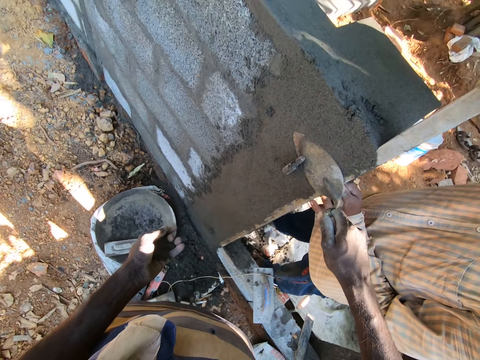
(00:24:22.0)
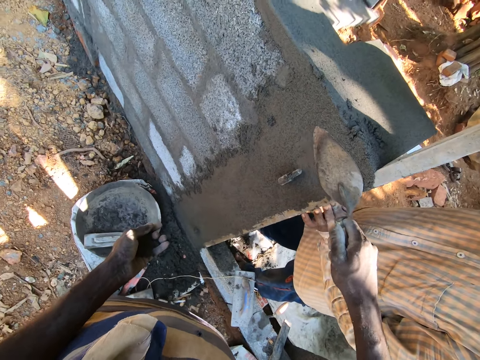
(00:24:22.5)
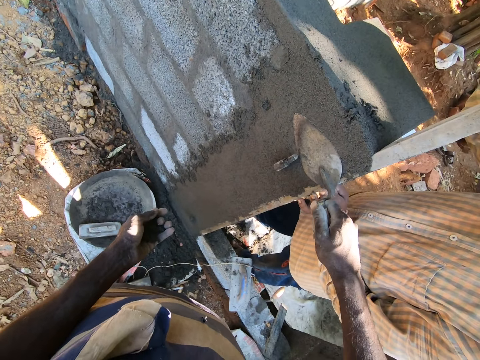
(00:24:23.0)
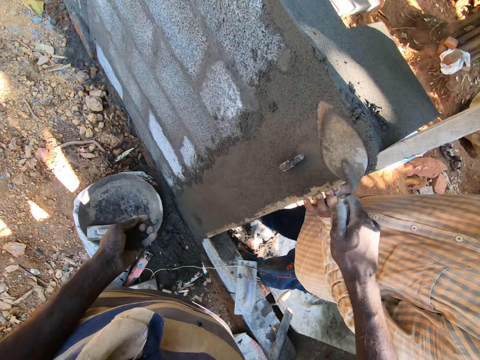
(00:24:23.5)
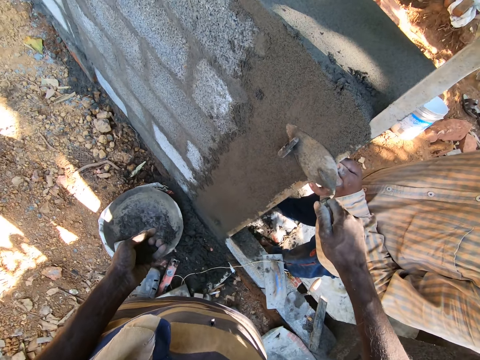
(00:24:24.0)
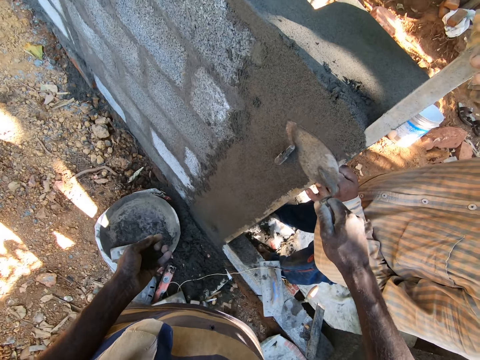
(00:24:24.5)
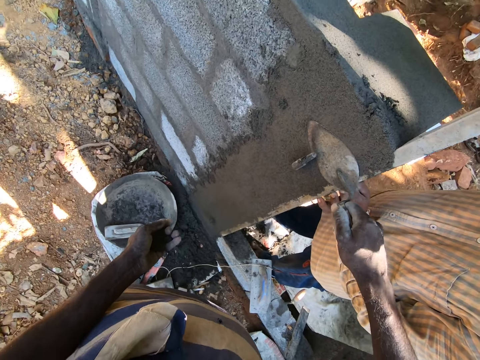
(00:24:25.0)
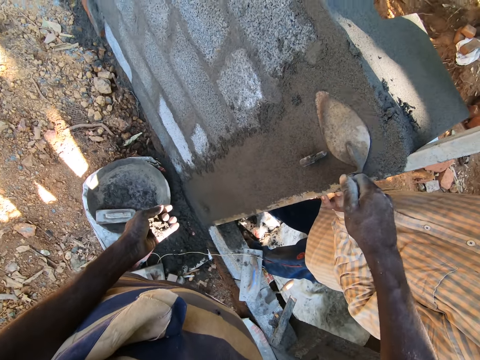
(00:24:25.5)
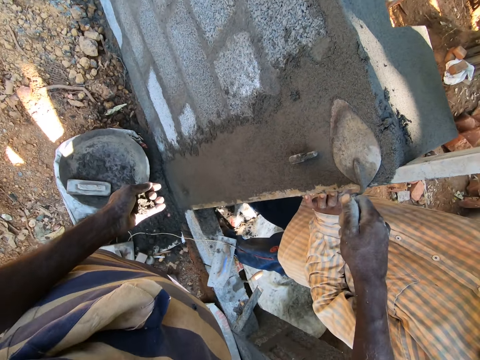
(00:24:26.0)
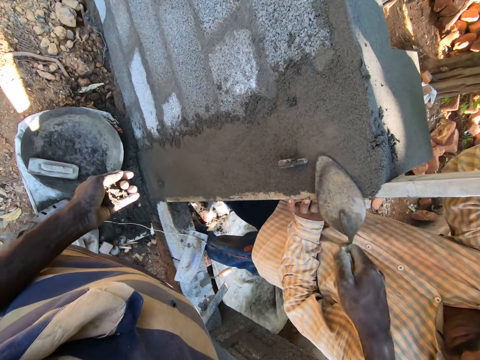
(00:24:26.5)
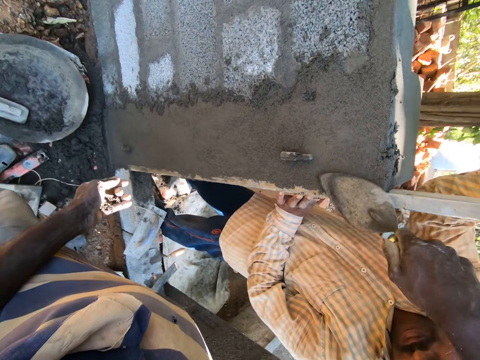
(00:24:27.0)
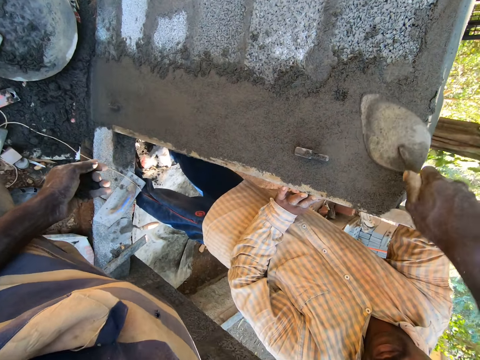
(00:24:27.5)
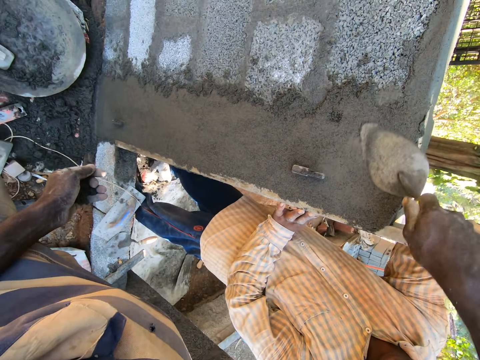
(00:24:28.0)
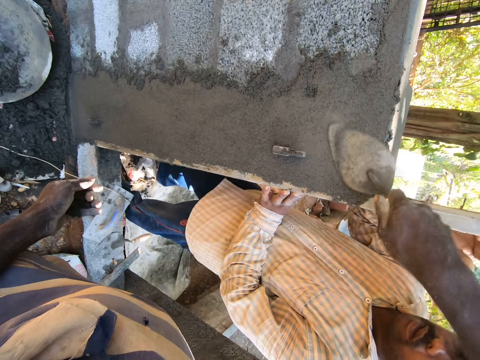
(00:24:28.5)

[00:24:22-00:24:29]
The camera wearer smoothens the mortar with the trowel.

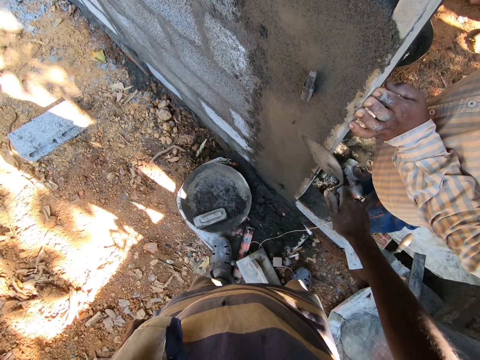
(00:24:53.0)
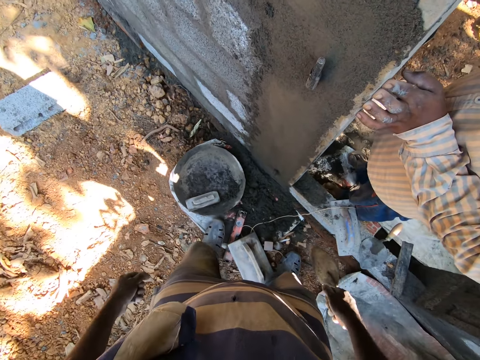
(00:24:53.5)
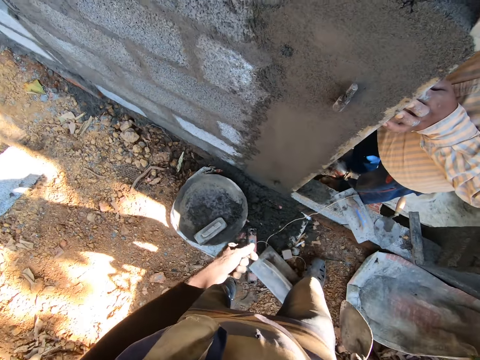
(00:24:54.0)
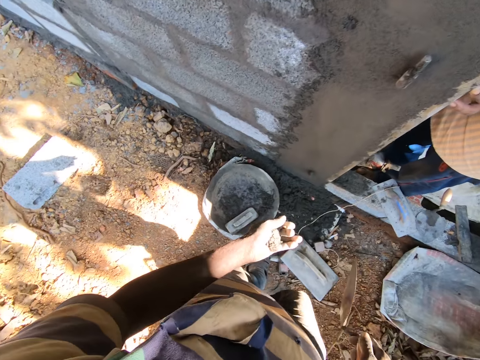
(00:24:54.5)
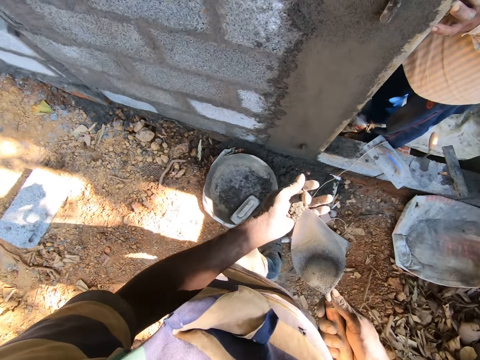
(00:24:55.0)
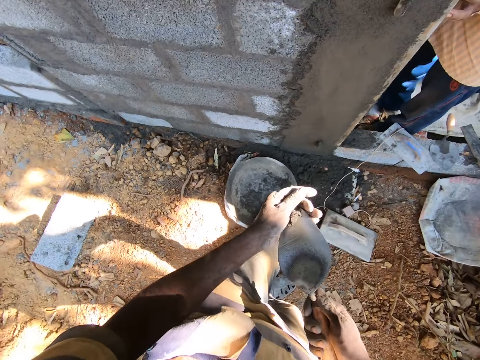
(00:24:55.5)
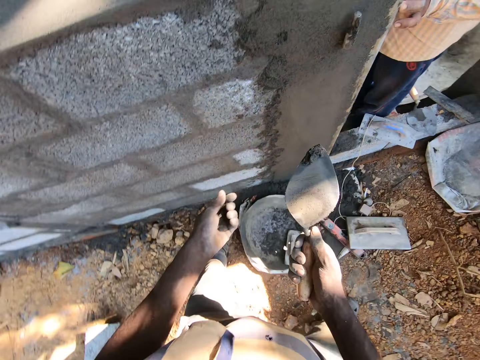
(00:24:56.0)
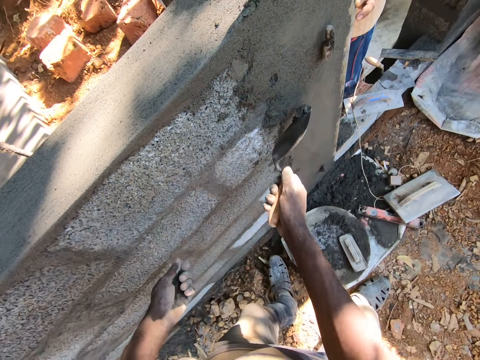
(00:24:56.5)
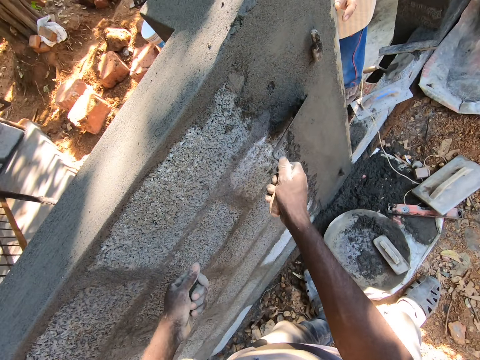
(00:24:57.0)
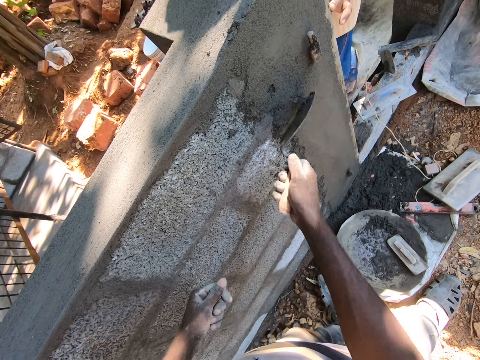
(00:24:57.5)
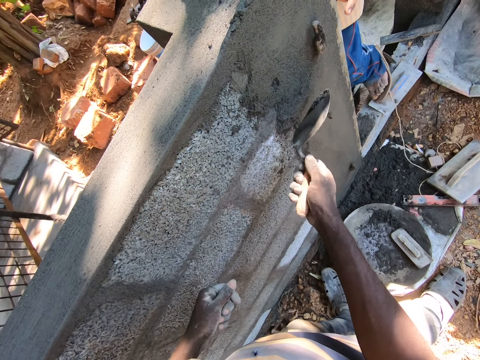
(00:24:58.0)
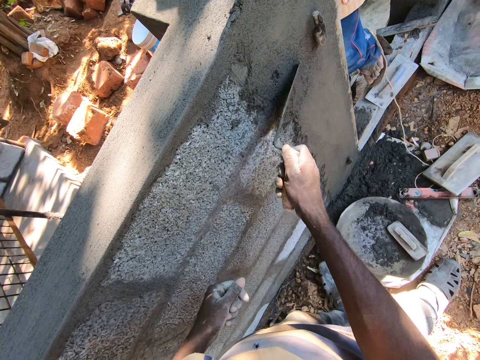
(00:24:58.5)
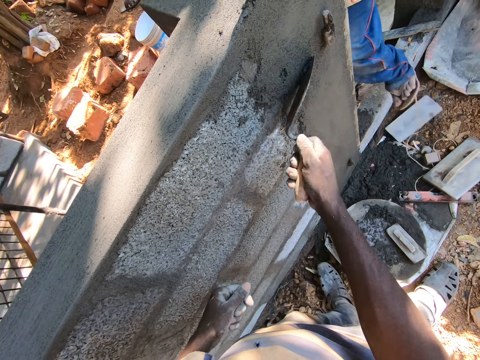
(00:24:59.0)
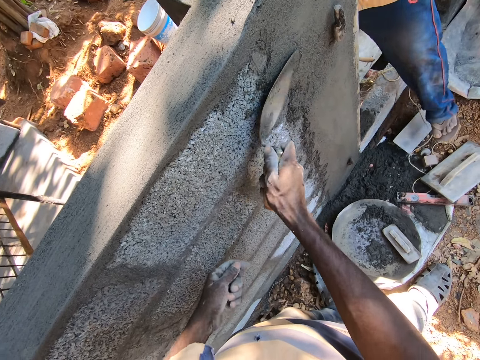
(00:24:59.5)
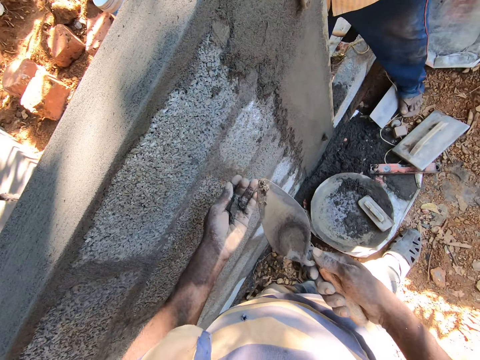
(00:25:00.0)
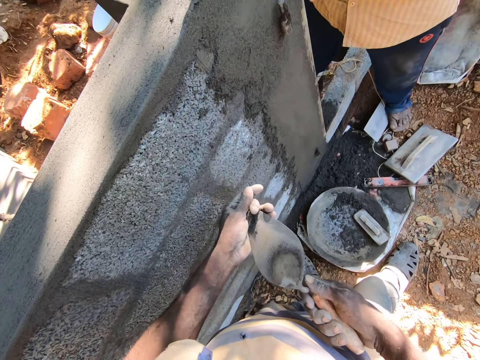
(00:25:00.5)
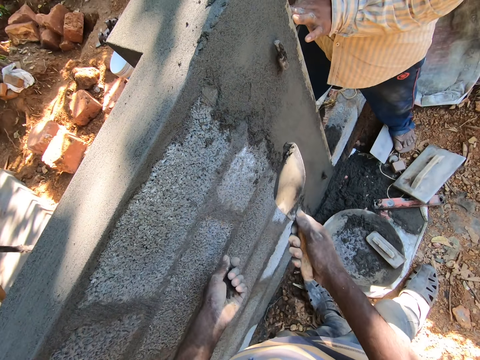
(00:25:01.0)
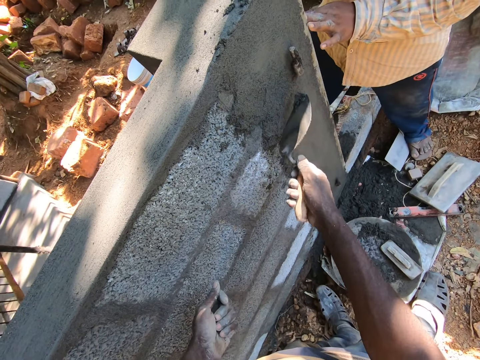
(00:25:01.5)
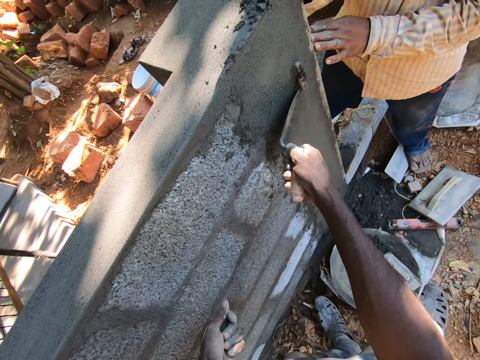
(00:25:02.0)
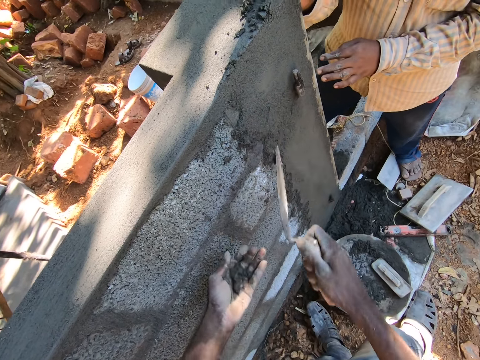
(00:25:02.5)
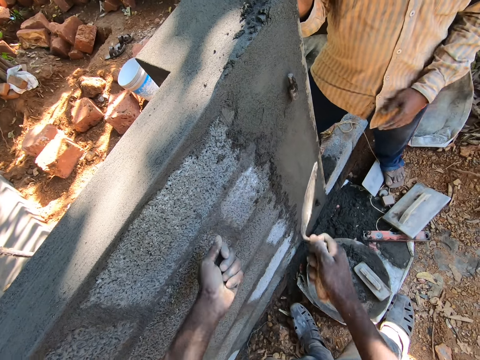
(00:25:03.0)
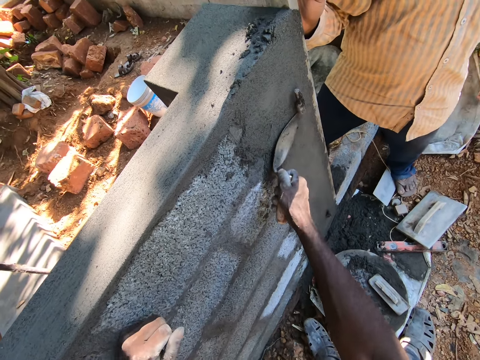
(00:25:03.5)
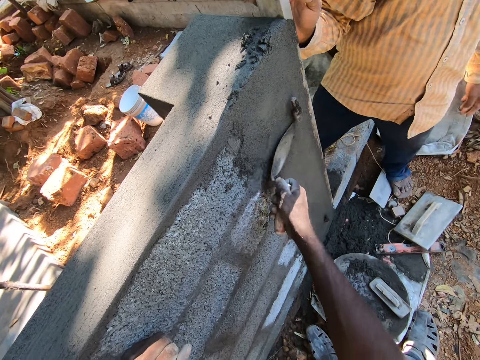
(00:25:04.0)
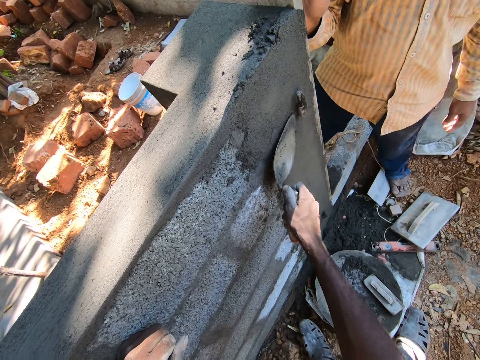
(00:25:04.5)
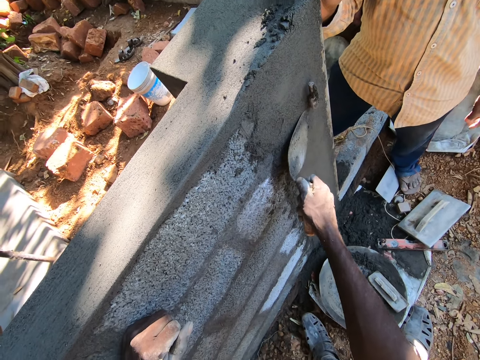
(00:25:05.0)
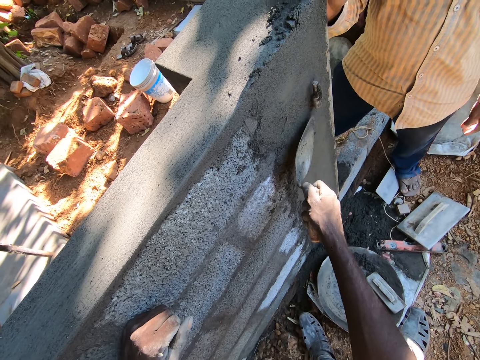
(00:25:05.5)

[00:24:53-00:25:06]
The camera wearer scoops mortar from his left hand with the brick trowel in his right hand. He plasters the wall with the mortar on the brick trowel in his right hand. A man kicks a brick trowel on the wall with his right leg. The man kicks a plaster trowel on the wall with his right leg. The camera wearer scoops mortar from his left hand with the brick trowel in his right hand. He interacts with the man. The camera wearer plasters the wall with the mortar on the brick trowel in his right hand. He pours the mortar on the brick trowel in his right hand on the palm of his left hand. He smoothens the wall with the brick trowel in his right hand.

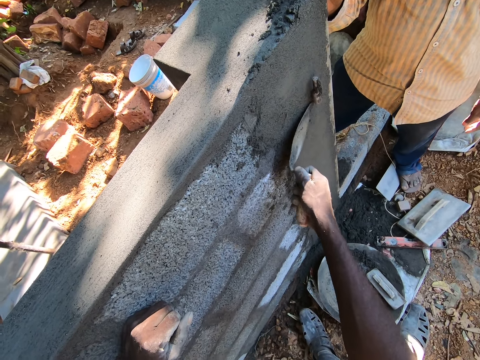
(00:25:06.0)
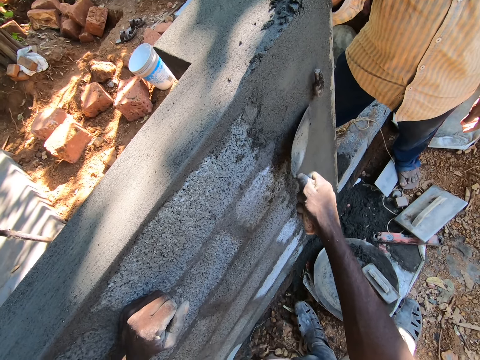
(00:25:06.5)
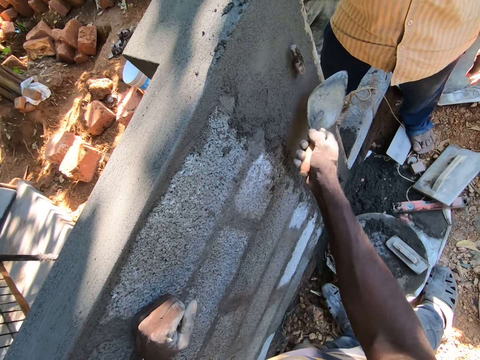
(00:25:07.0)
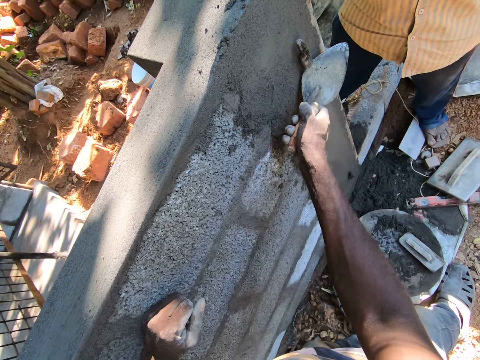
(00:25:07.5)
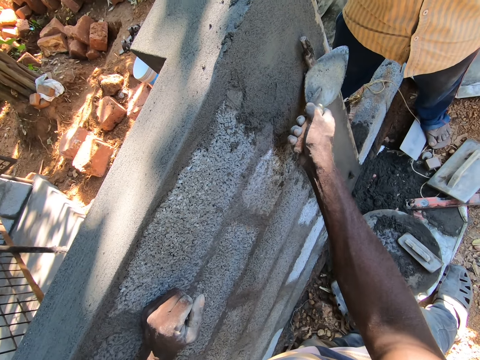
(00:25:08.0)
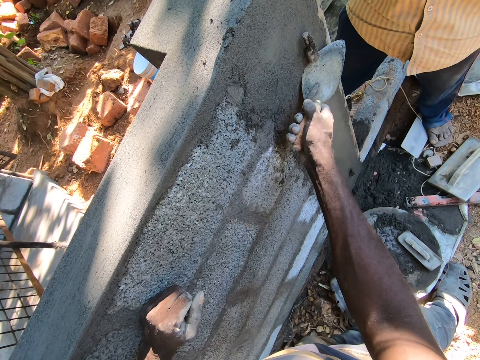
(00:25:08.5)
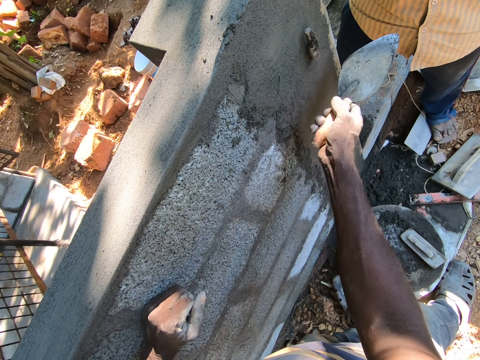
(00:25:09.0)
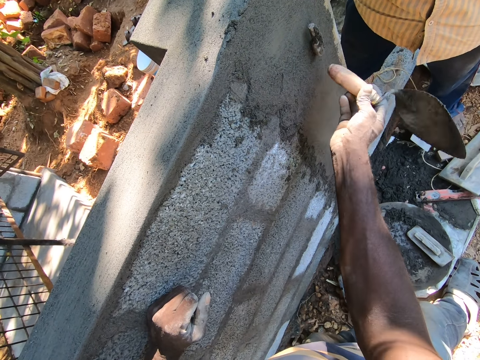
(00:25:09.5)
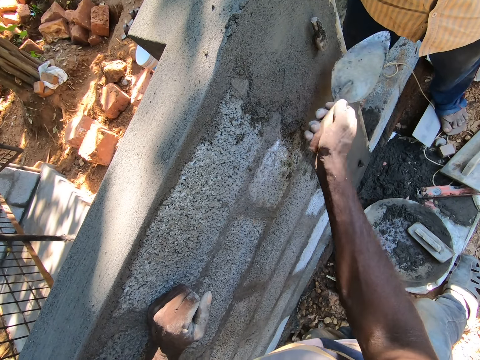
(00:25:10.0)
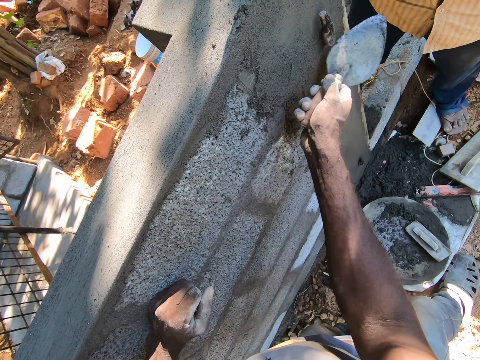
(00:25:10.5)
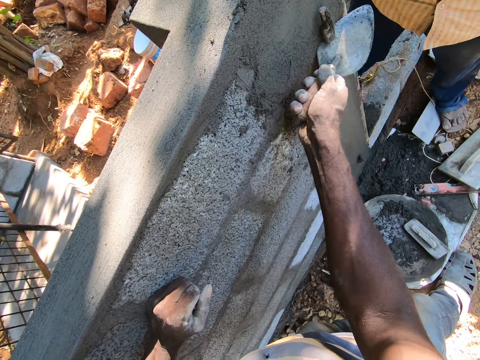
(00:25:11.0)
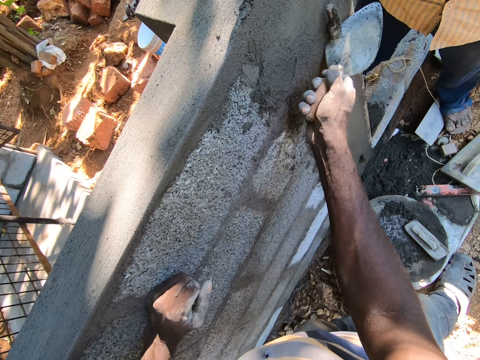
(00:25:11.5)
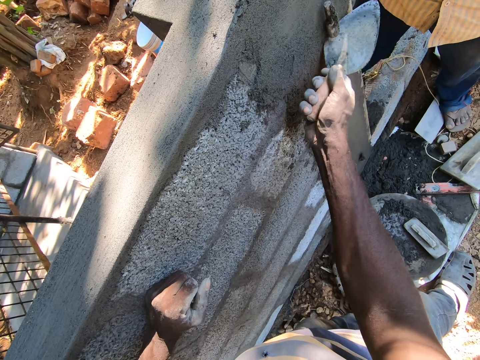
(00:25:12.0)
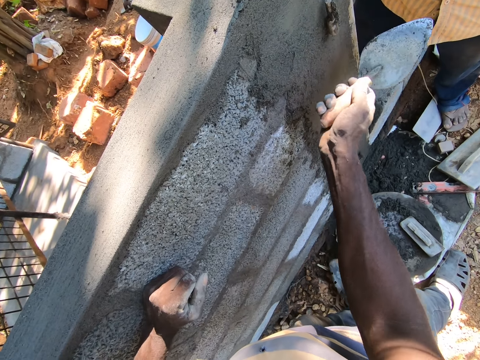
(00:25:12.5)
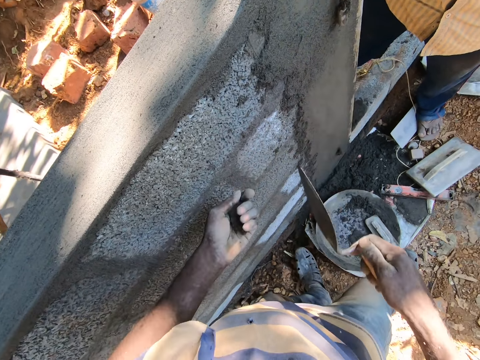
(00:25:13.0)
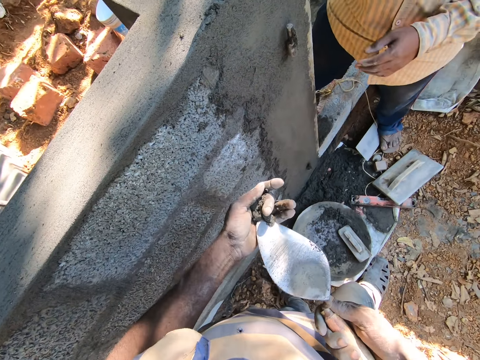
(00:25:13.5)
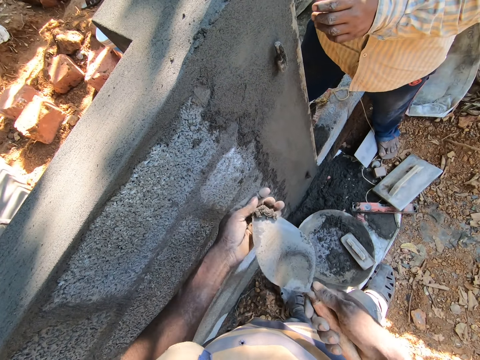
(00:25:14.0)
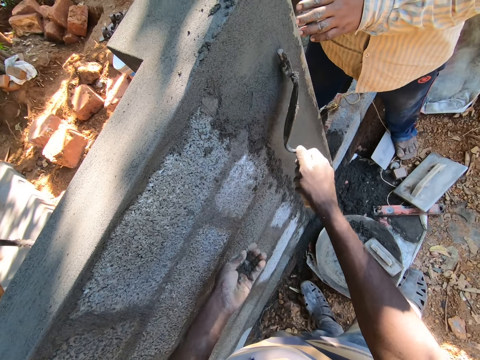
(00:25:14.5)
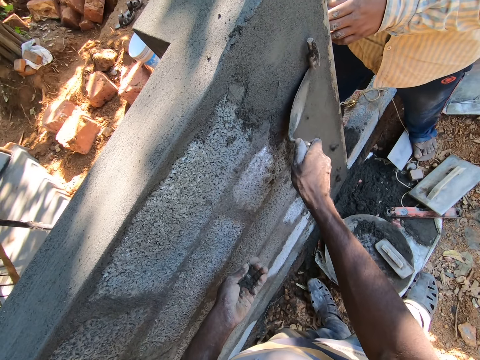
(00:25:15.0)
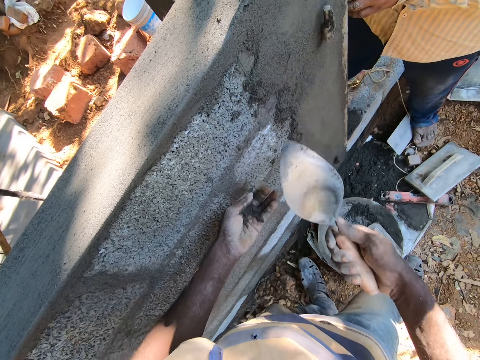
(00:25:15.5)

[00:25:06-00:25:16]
The camera wearer scrapes the wall with the brick trowel in his right hand. He scoops mortar from his left hand with the brick trowel in his right hand. He plasters the wall with the mortar on the brick trowel in his right hand.
